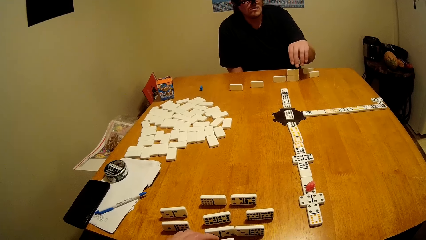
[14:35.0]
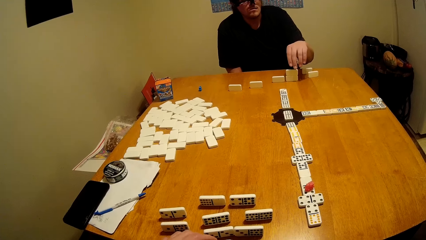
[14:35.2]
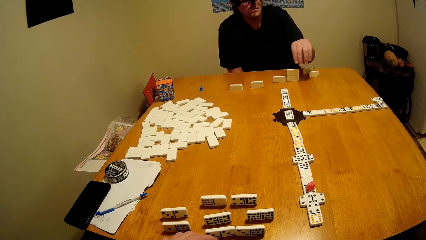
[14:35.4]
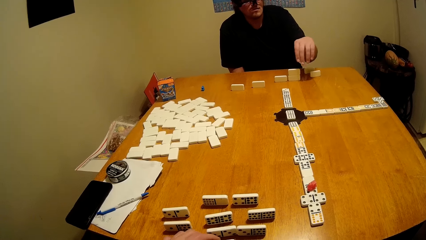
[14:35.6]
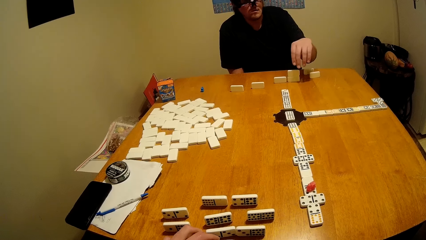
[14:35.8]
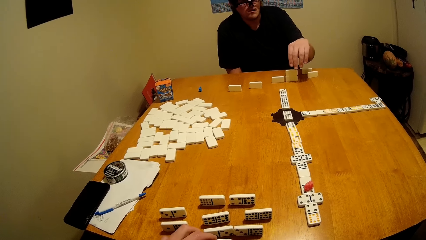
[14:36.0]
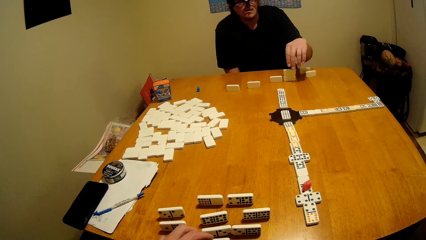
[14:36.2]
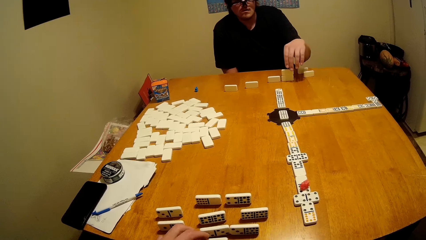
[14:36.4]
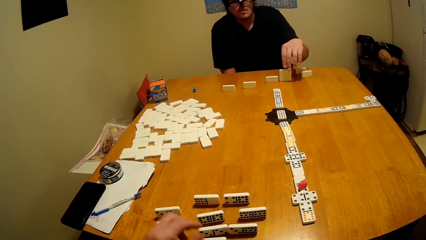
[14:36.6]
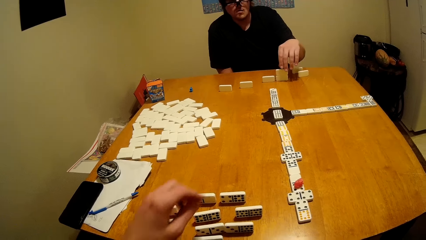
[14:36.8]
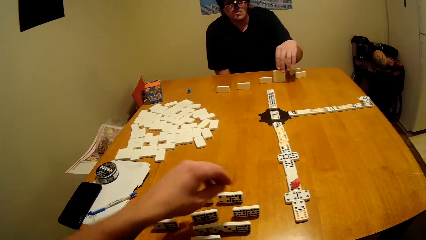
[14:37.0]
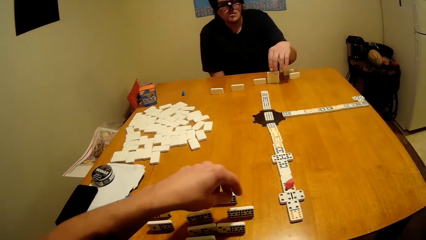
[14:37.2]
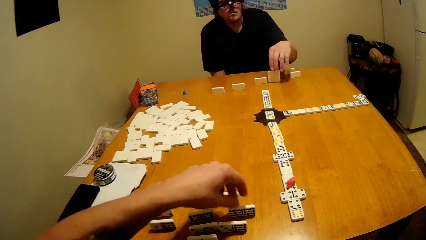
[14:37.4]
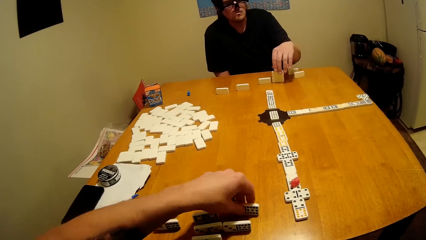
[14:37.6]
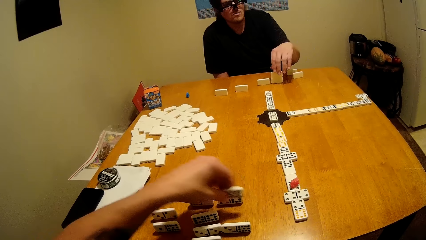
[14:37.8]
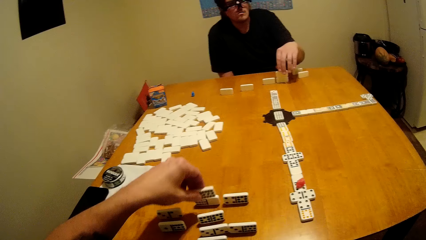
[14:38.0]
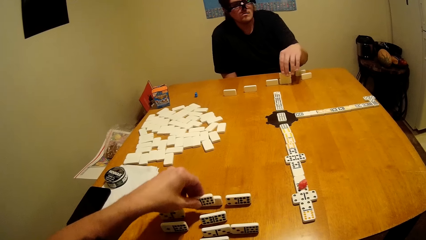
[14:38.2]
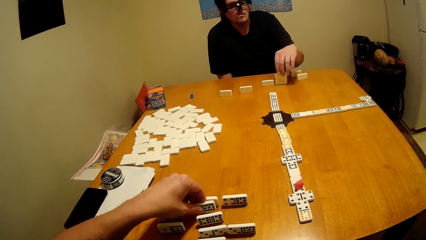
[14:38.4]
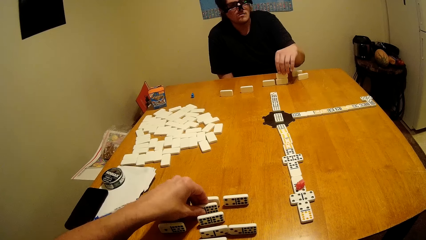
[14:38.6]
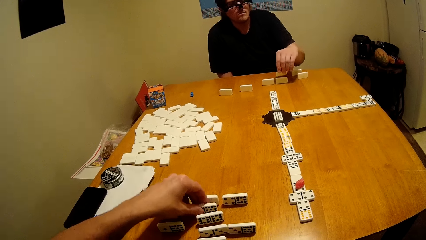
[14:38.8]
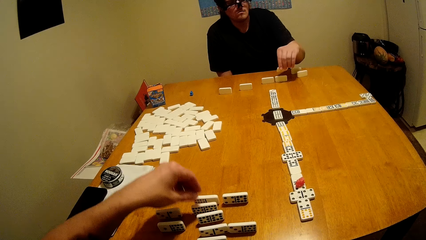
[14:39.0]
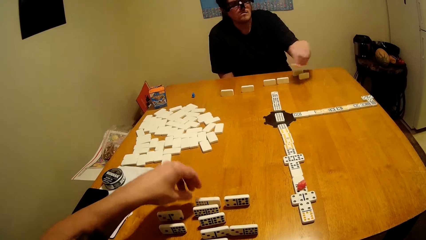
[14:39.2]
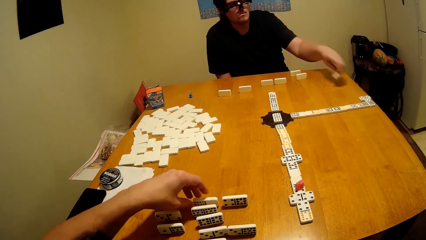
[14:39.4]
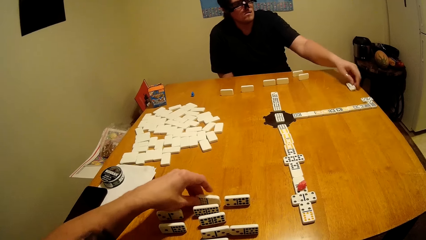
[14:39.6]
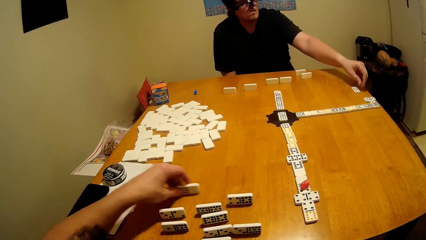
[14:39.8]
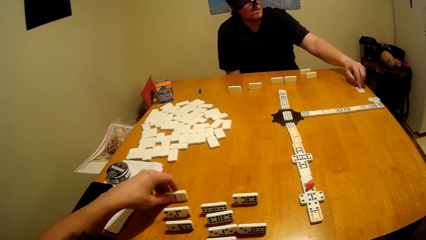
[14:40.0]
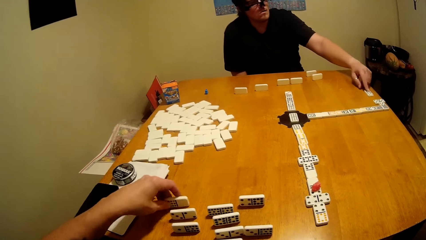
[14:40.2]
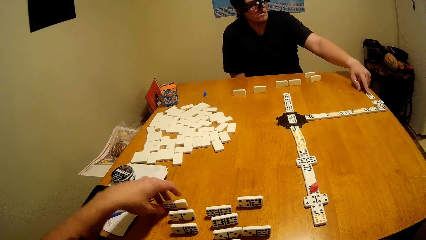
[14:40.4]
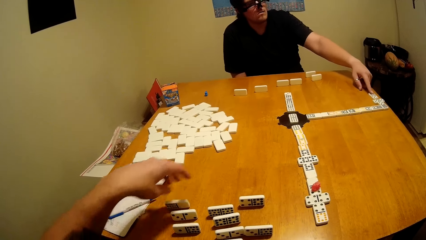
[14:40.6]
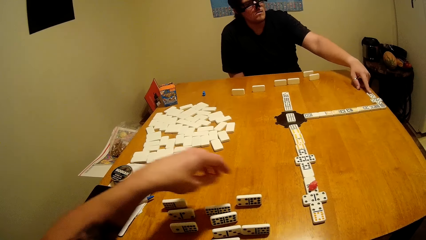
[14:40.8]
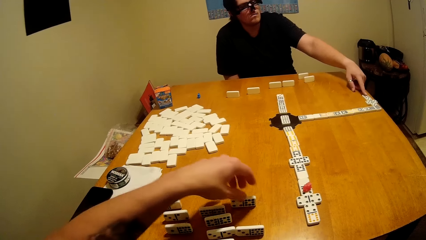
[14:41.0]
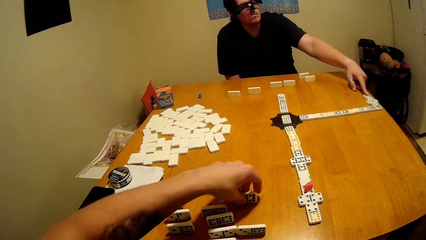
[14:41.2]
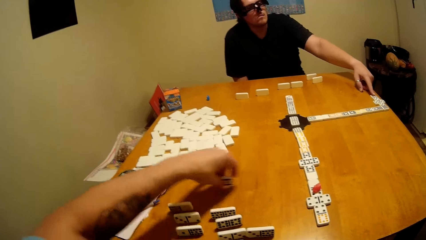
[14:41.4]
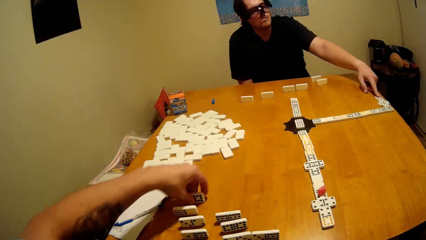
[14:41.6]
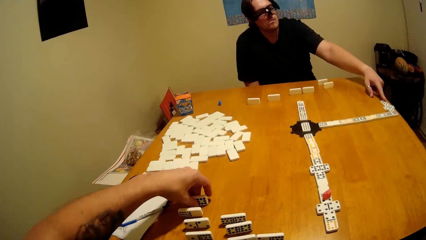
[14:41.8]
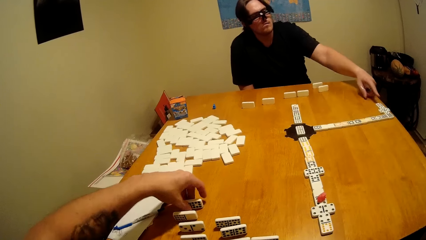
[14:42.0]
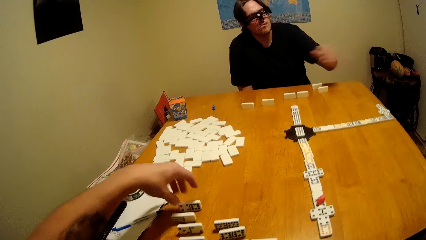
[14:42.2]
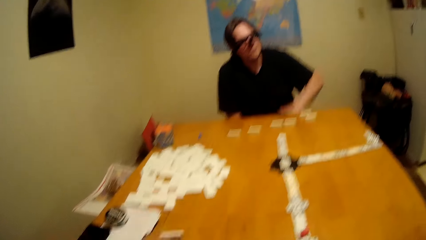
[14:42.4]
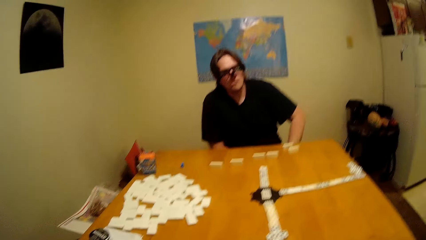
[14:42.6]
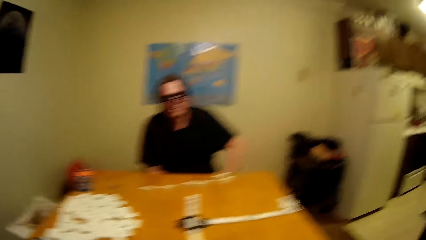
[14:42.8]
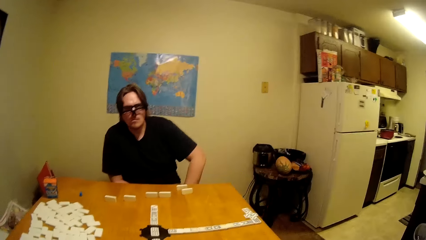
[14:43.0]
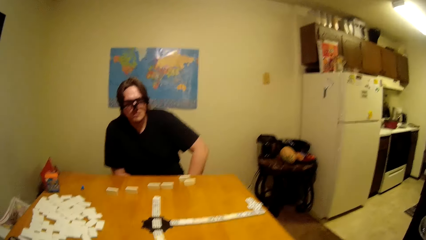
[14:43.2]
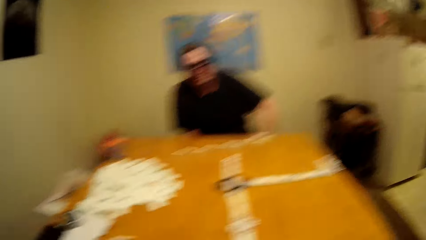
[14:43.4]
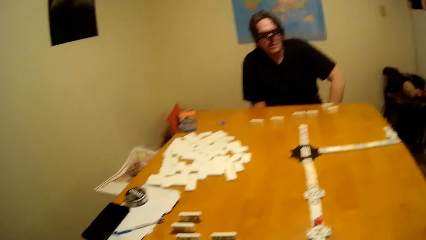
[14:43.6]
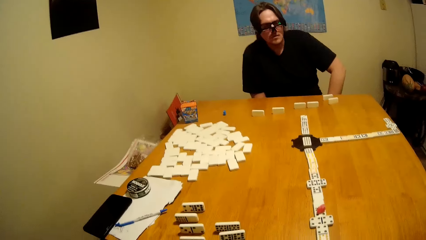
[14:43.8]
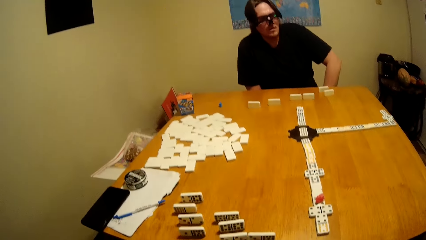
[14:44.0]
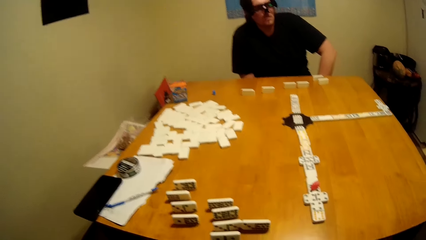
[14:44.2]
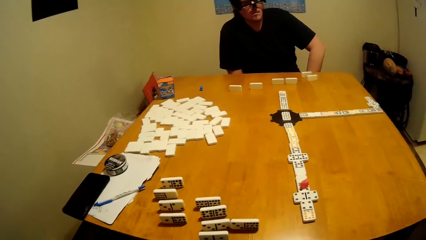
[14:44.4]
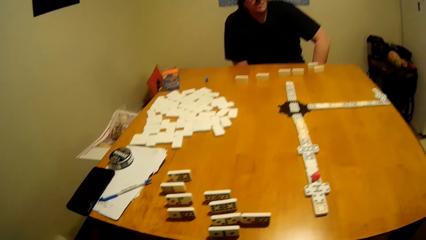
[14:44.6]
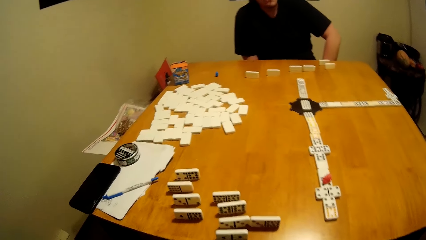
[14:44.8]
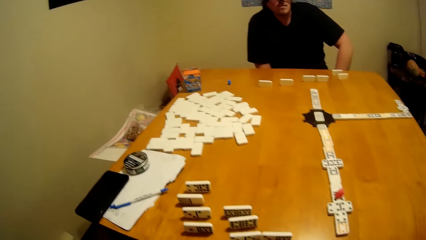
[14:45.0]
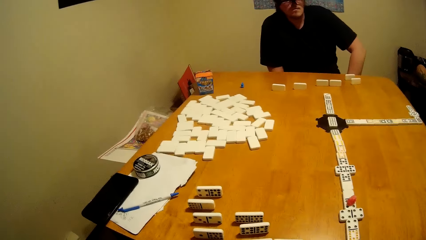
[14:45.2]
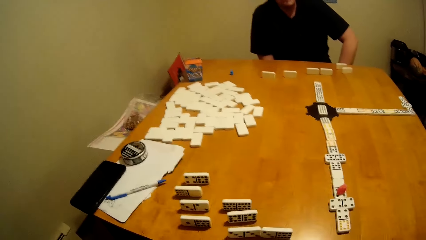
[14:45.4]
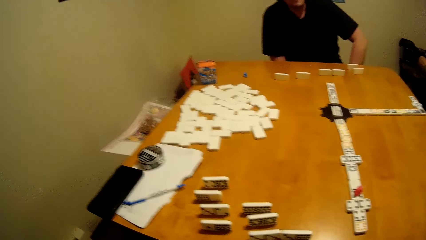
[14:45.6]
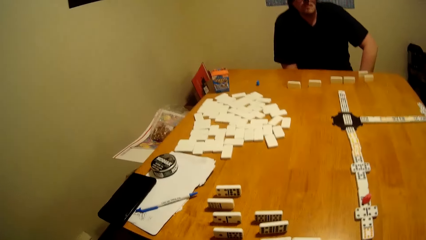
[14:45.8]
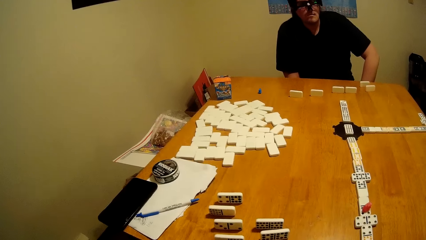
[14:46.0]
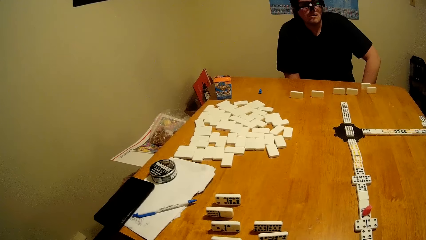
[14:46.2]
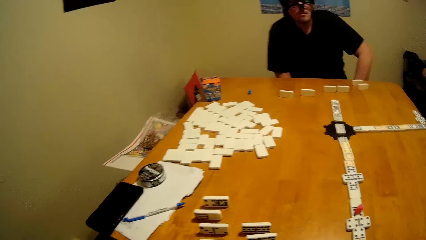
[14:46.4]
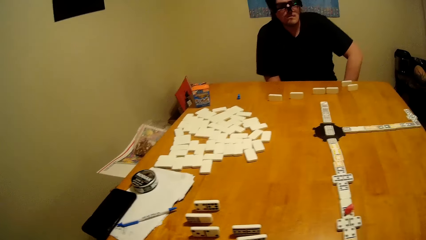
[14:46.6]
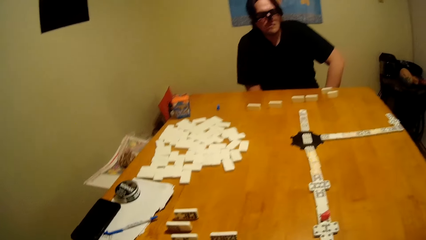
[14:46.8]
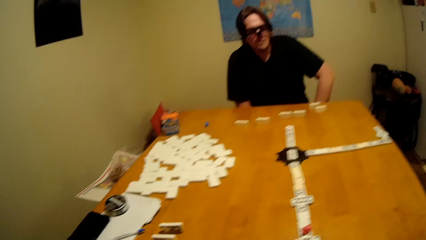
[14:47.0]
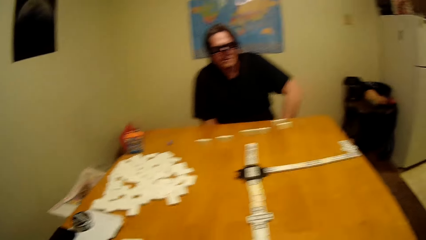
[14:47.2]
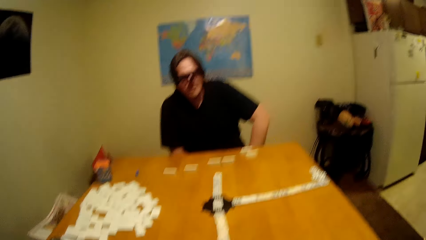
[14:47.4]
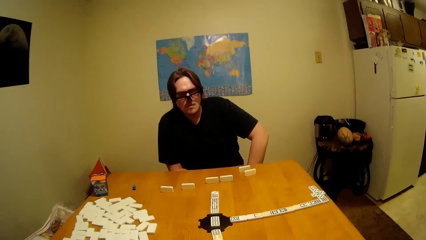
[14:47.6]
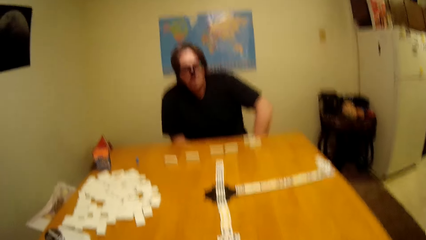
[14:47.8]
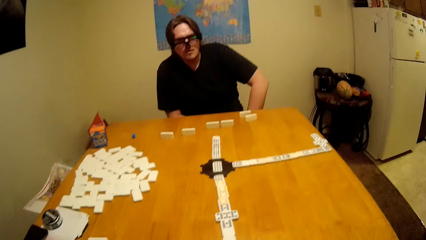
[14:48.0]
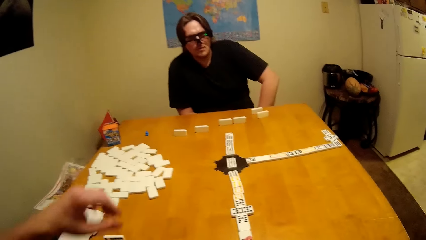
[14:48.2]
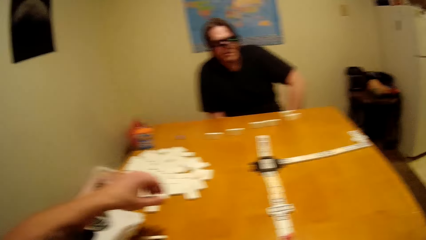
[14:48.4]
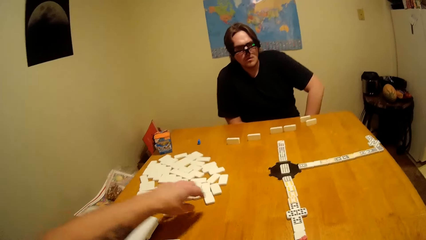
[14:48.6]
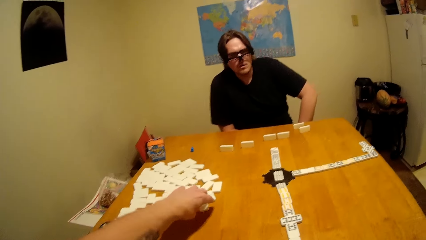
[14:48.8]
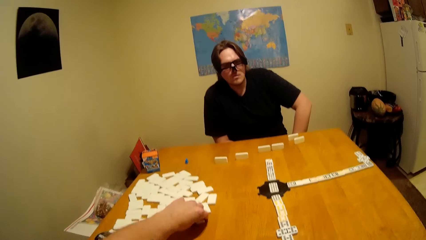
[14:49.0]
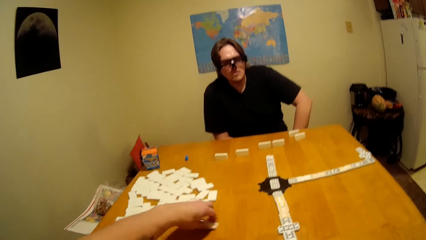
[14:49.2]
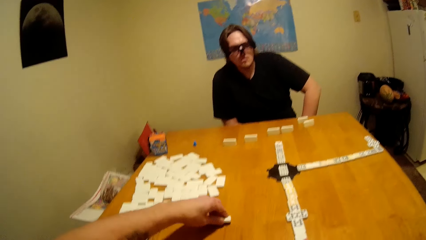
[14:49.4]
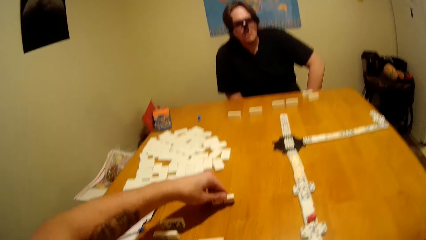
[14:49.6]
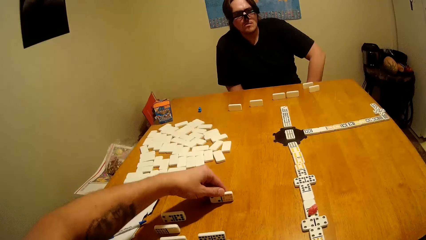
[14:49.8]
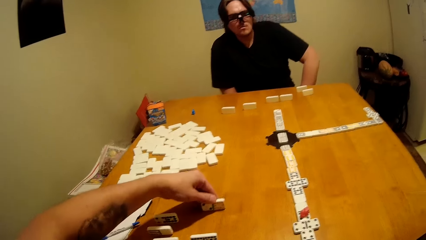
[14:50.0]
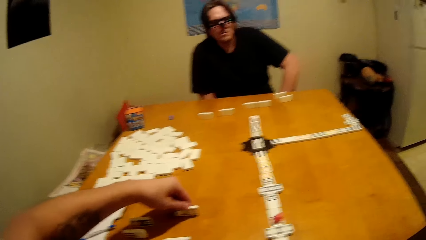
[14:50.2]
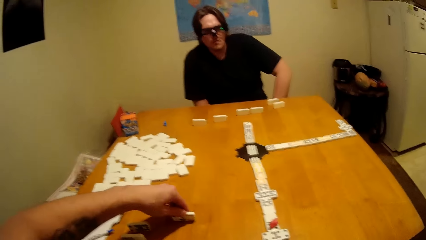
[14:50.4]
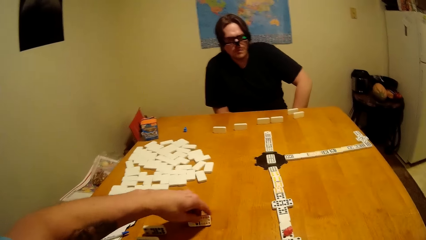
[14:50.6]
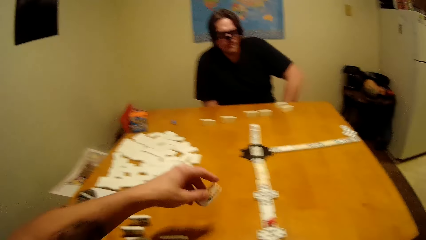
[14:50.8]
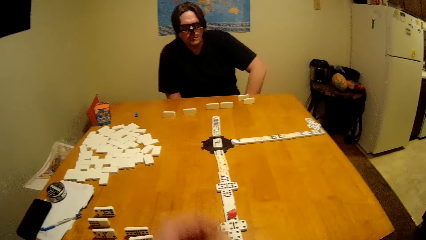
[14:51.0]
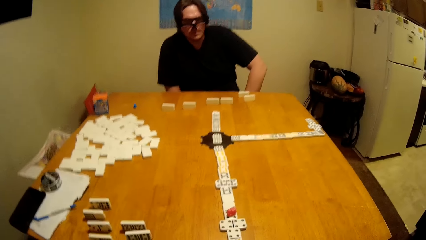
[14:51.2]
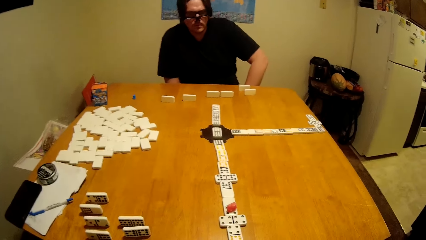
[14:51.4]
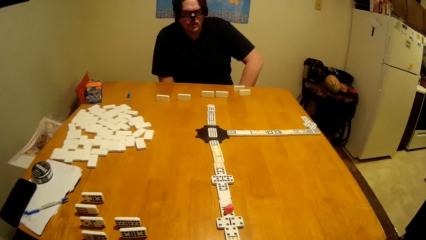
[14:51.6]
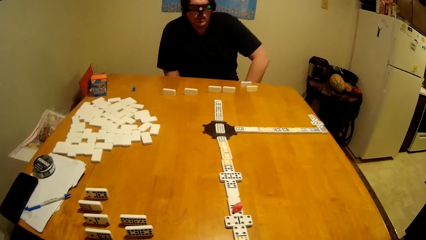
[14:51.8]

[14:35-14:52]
A person plays the dominoes game.
